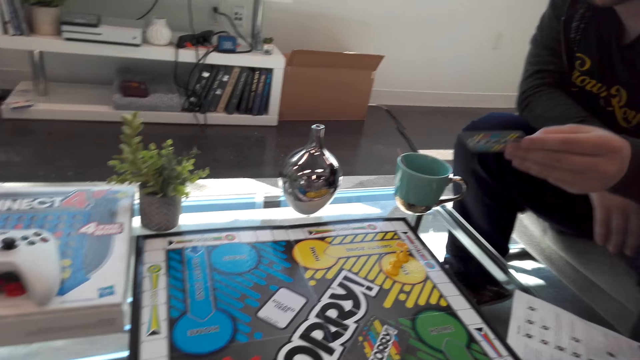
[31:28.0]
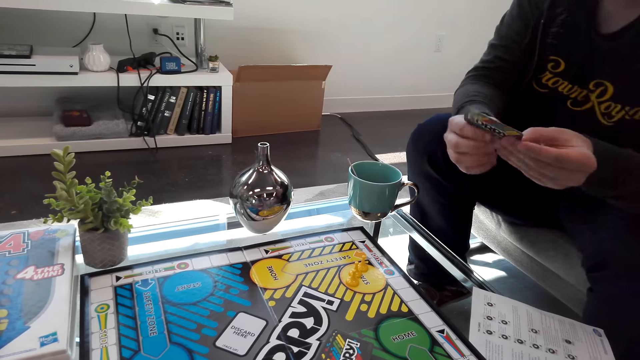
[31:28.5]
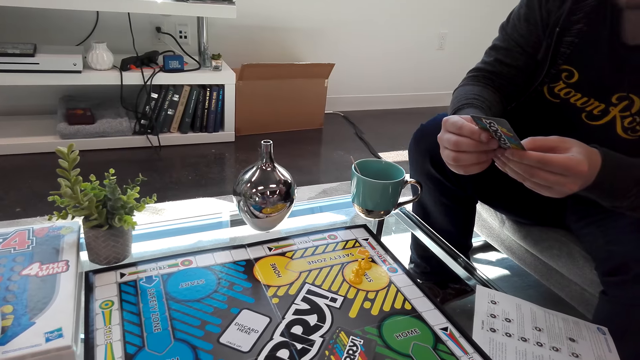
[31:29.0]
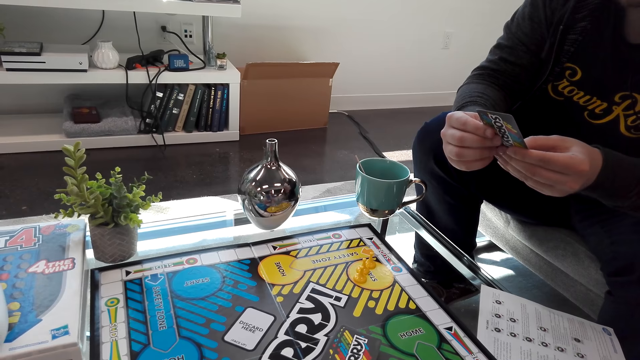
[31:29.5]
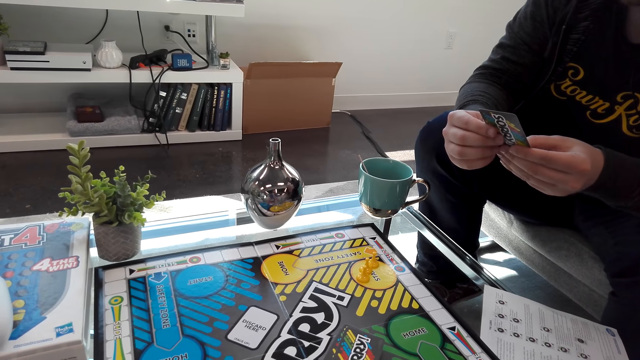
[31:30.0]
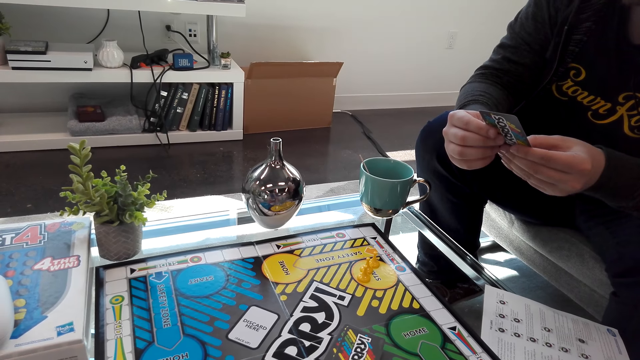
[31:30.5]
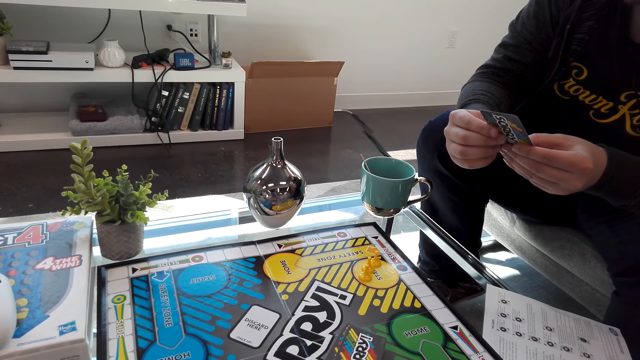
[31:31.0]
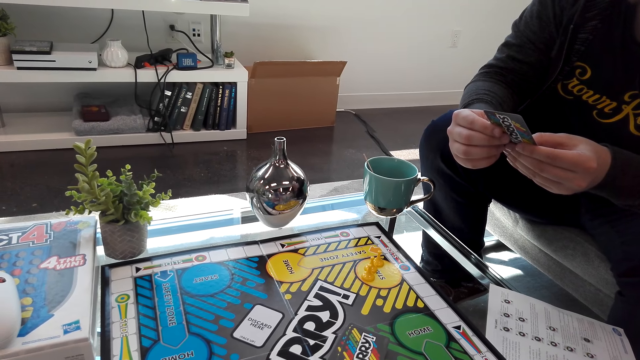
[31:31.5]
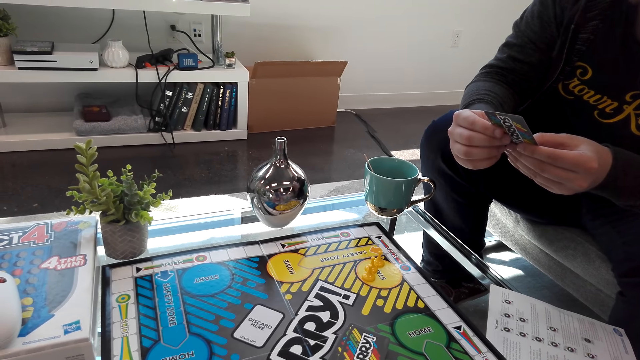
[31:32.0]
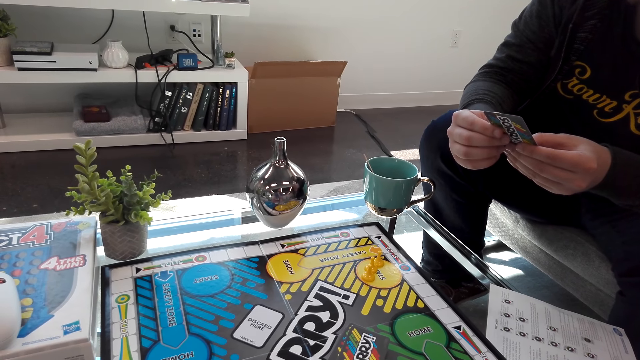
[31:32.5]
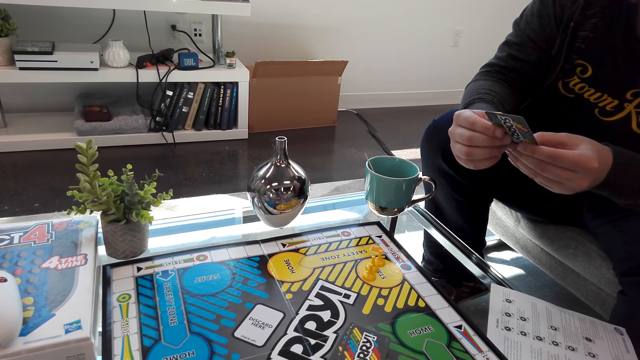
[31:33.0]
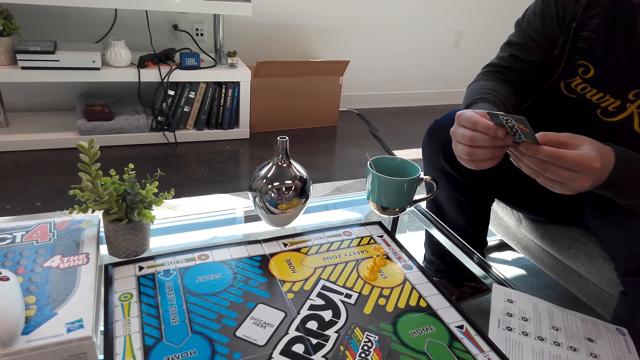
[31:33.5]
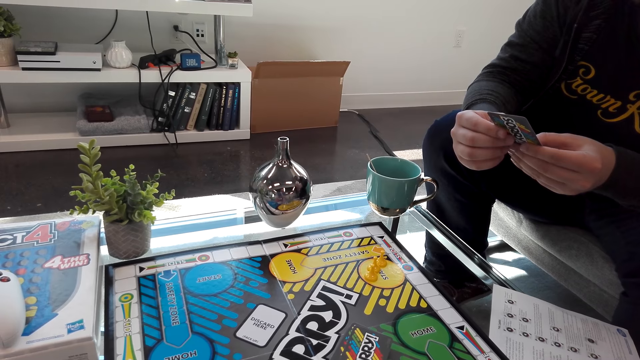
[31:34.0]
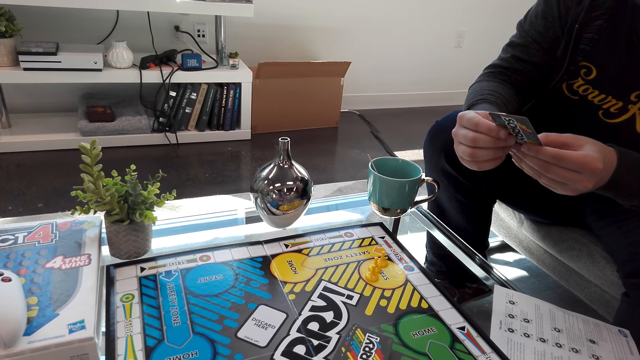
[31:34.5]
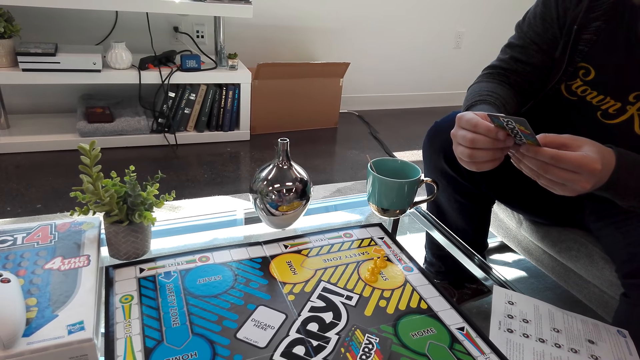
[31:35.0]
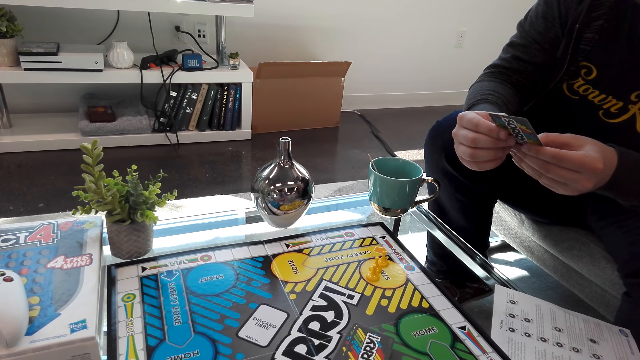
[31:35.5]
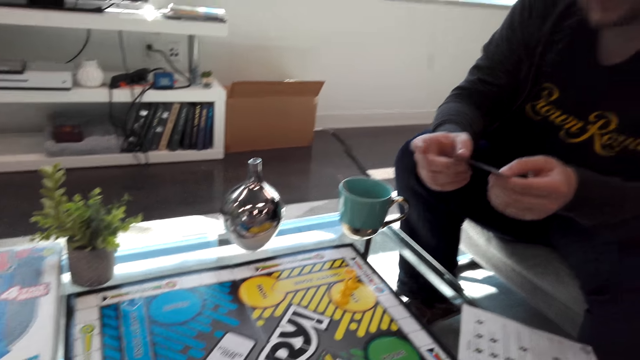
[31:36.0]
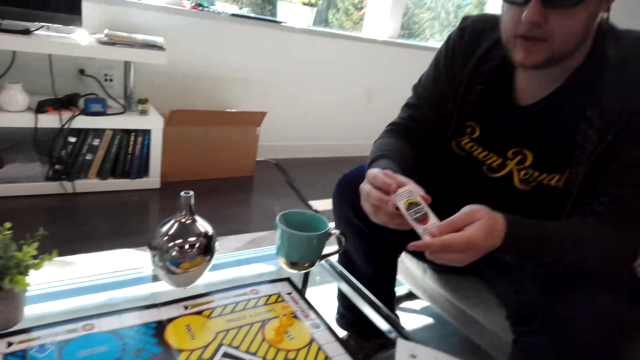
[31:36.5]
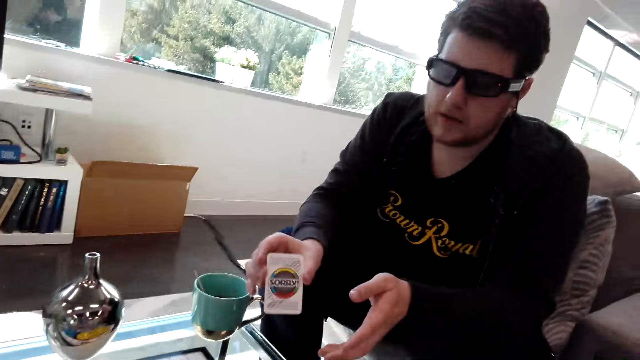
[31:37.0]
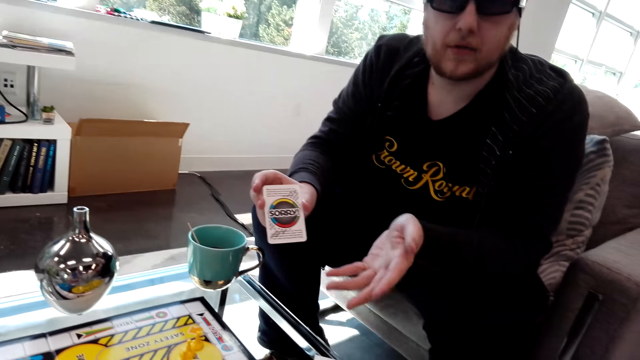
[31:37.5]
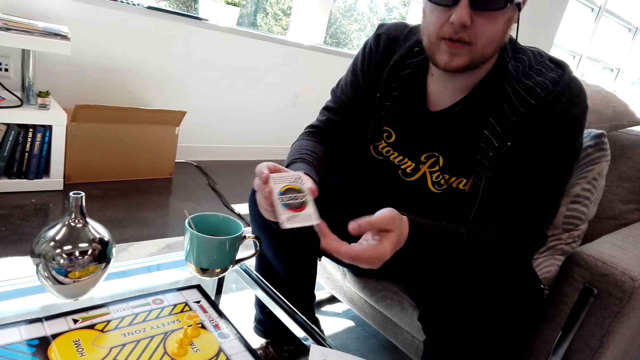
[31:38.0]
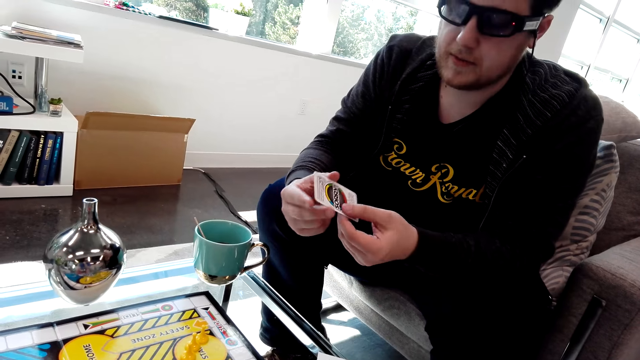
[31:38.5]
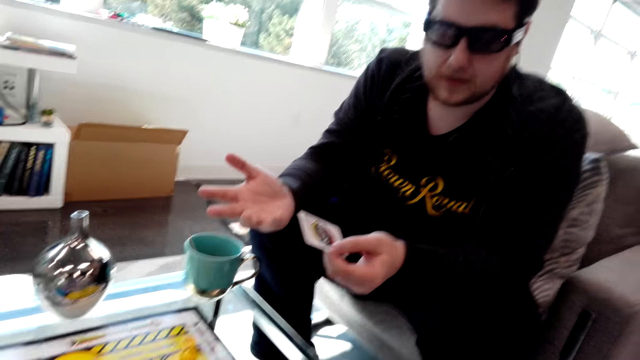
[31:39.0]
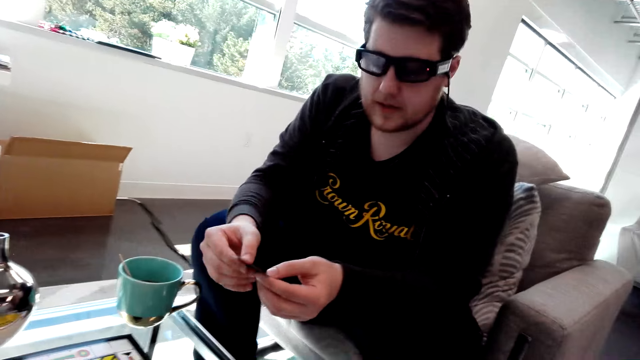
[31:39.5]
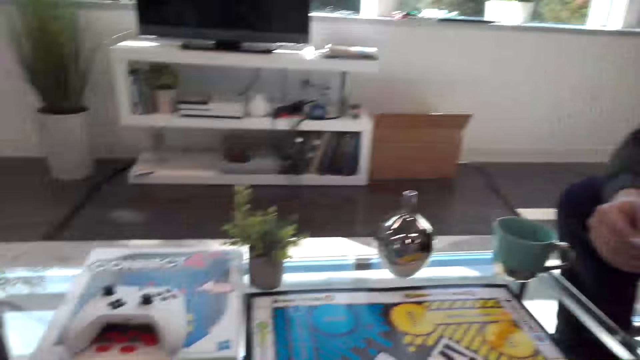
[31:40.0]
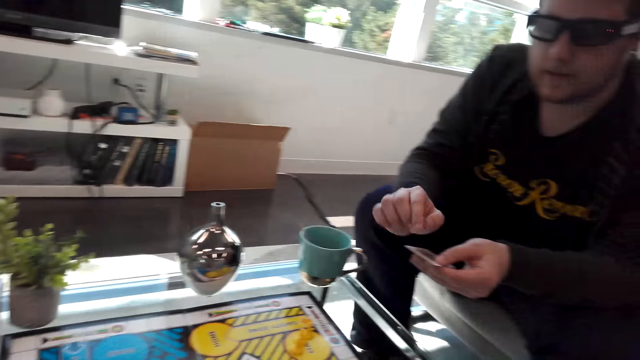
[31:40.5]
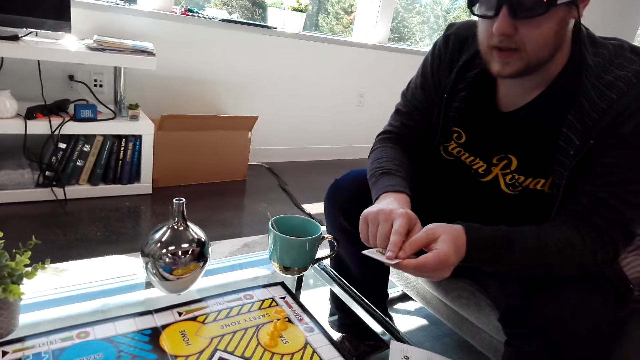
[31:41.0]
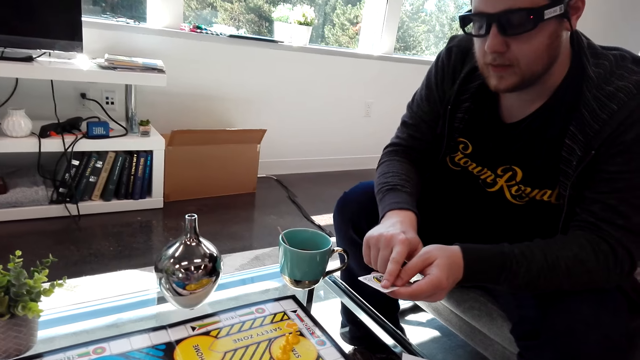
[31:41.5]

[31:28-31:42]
A person picks up a card. The person reads the card. The person explains the card to the camera wearer. The person shows the card to the camera wearer and does hand gestures.

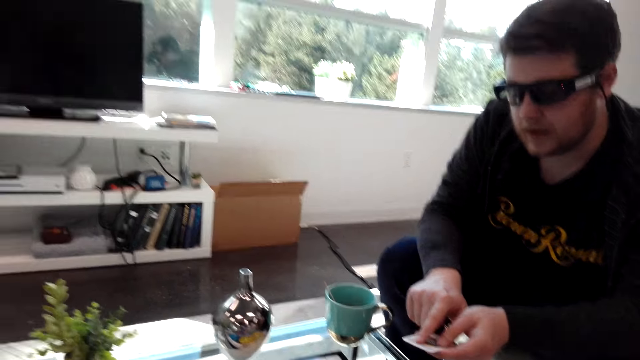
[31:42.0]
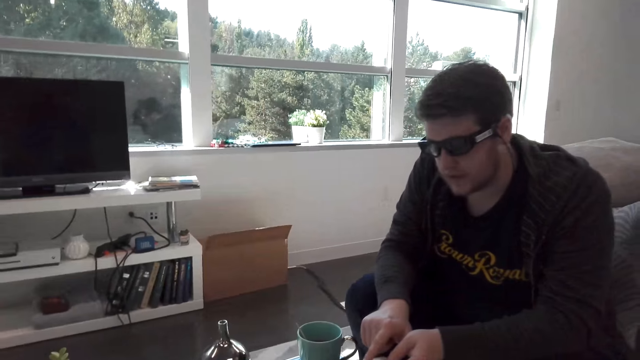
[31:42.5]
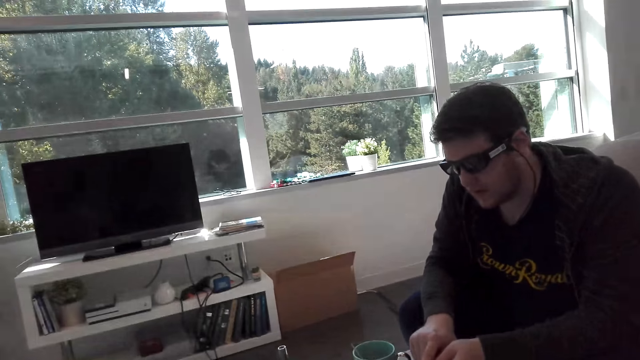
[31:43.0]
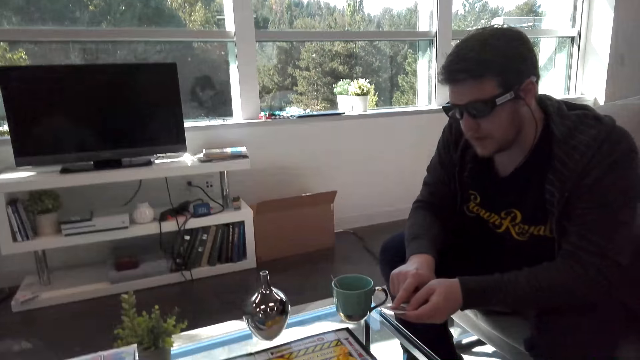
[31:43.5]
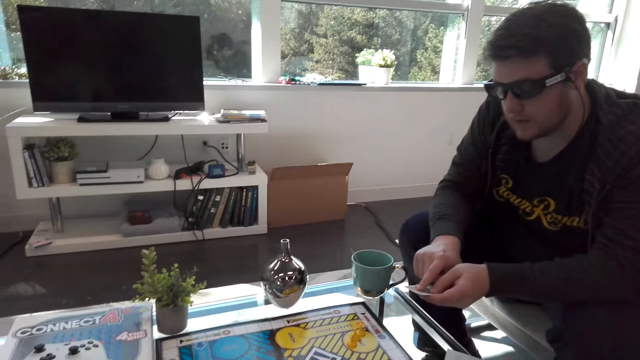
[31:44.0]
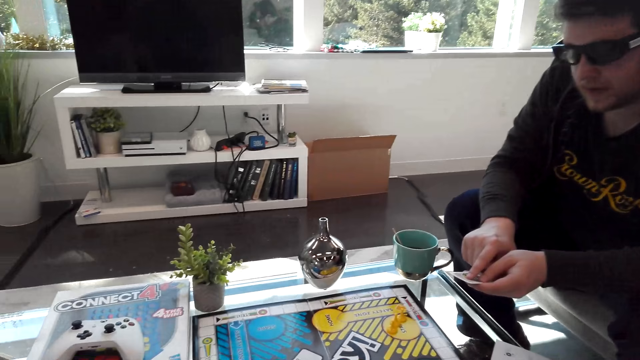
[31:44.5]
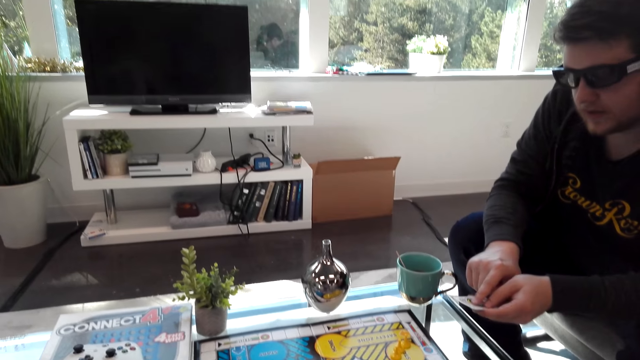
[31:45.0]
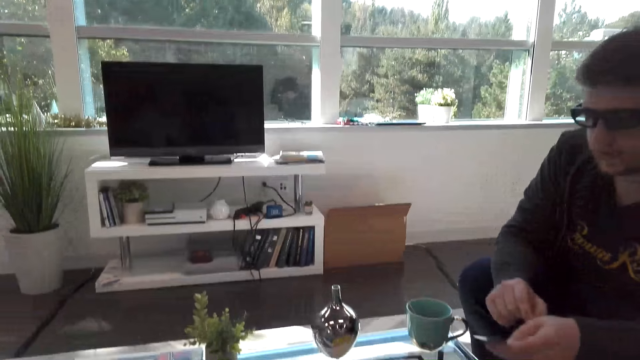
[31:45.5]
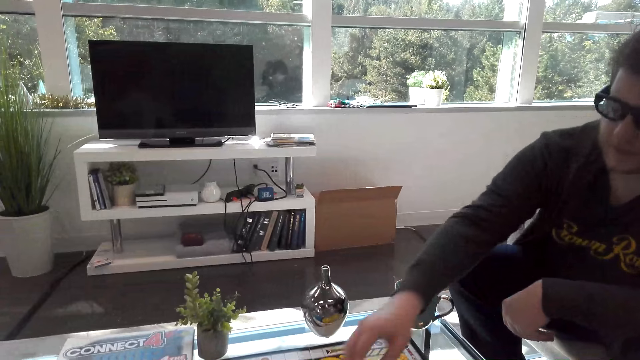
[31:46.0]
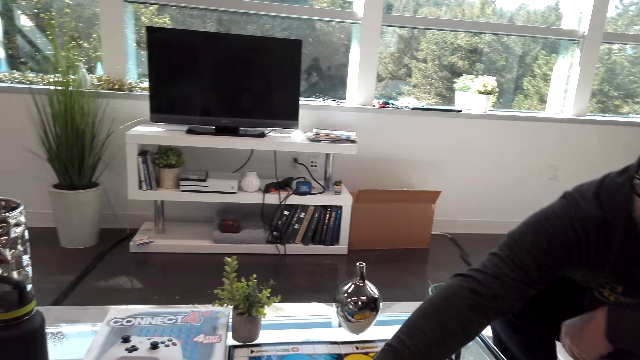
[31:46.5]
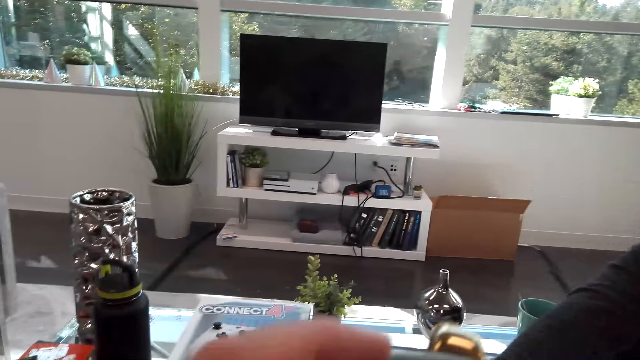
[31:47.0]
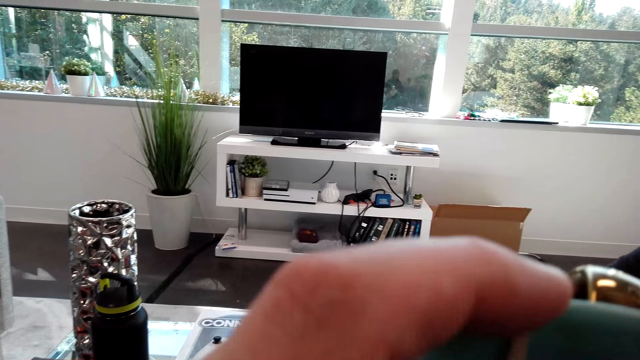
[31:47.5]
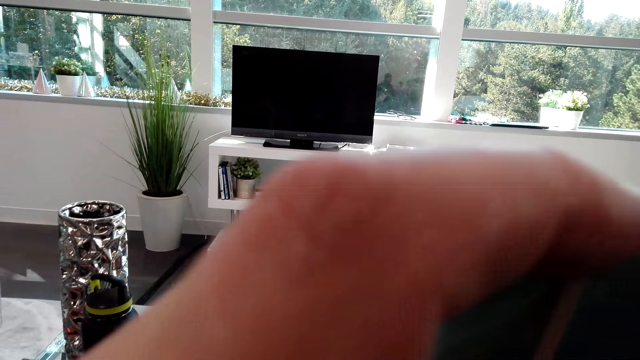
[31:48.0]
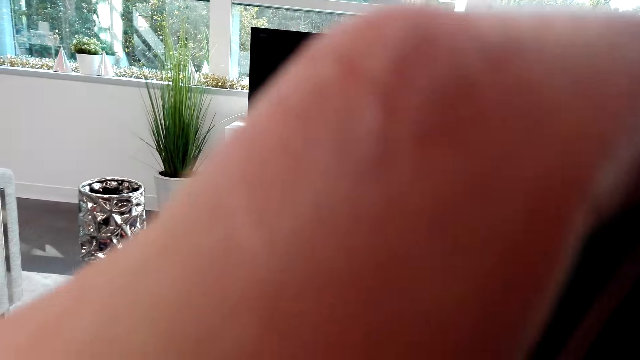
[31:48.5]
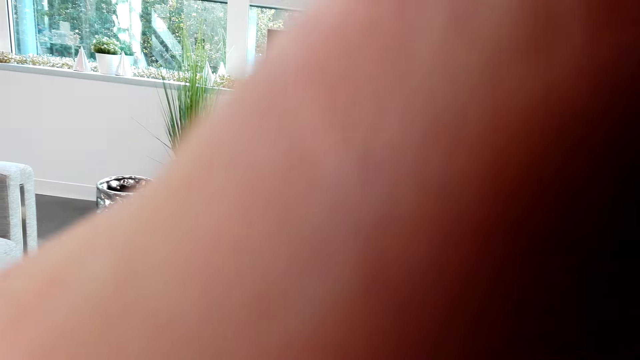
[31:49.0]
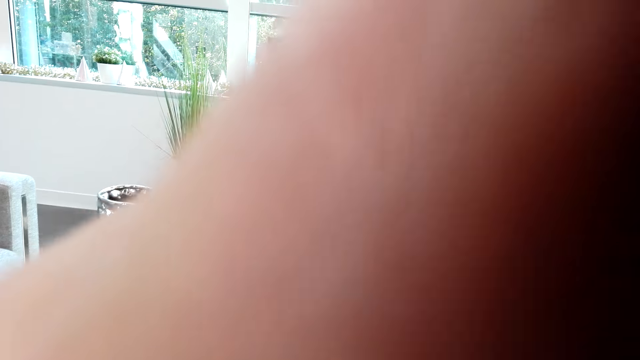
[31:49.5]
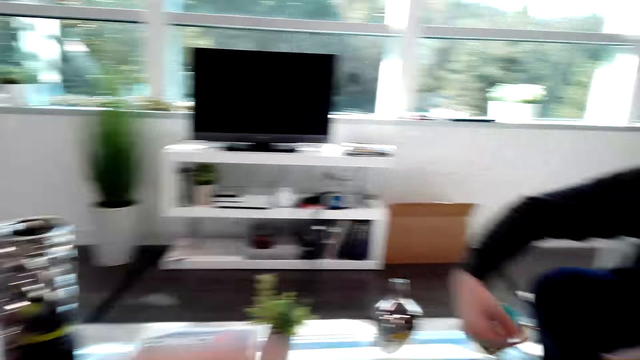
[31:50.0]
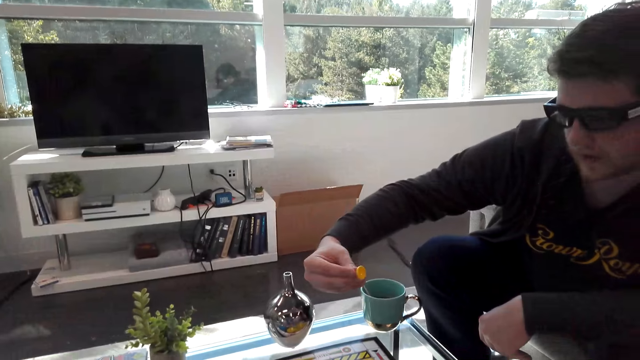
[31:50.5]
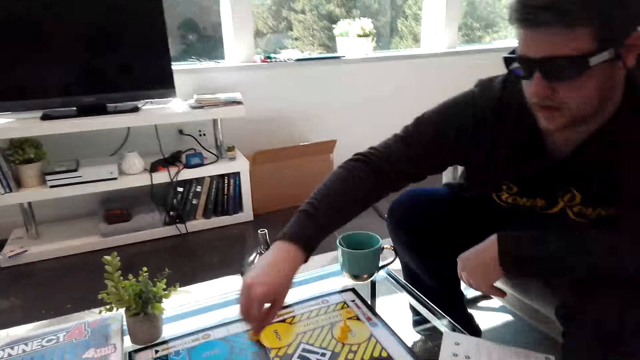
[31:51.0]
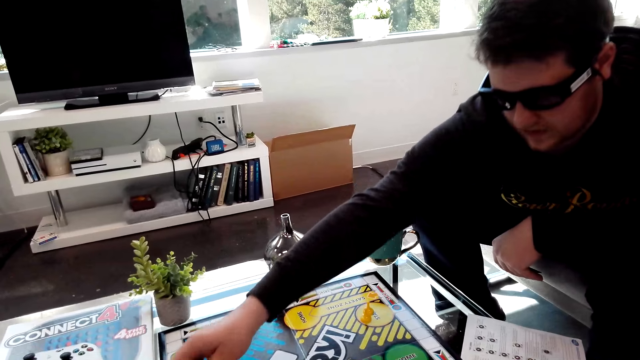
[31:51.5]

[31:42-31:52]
A person moves the dice on the board. The camera wearer sips tea. The person picks up the dice. The person plays the Sorry game board.
